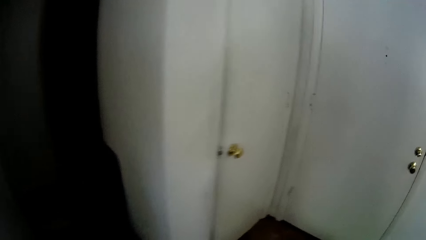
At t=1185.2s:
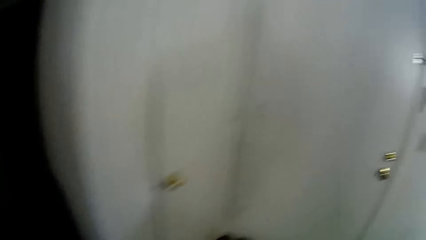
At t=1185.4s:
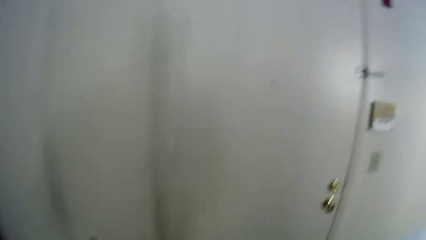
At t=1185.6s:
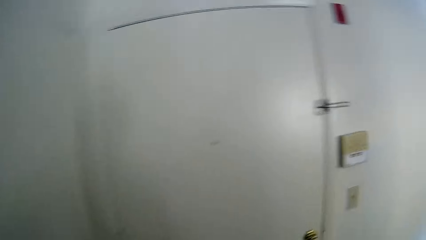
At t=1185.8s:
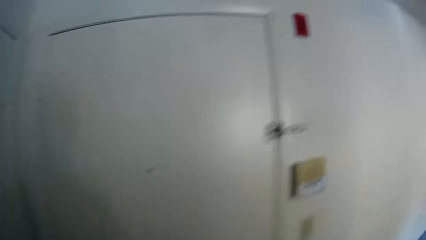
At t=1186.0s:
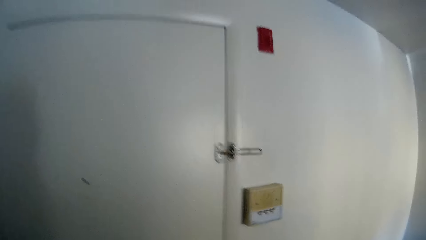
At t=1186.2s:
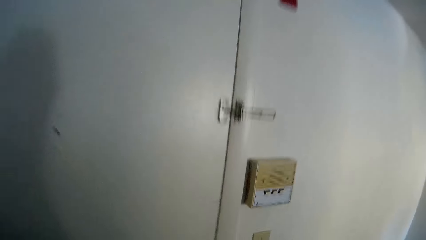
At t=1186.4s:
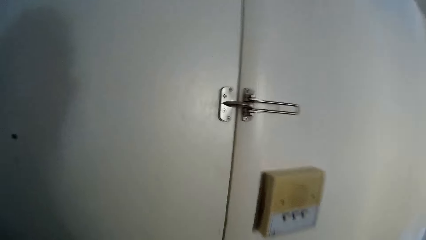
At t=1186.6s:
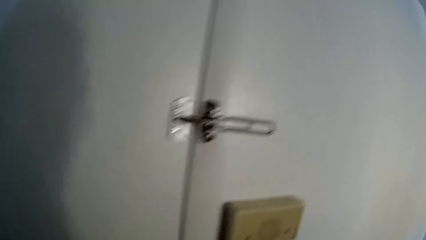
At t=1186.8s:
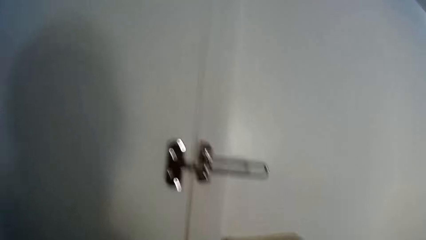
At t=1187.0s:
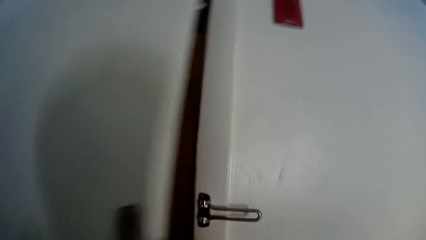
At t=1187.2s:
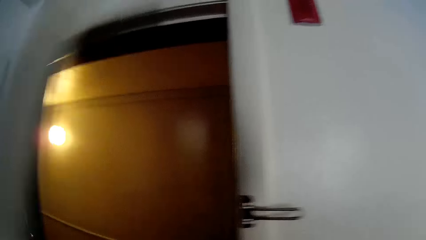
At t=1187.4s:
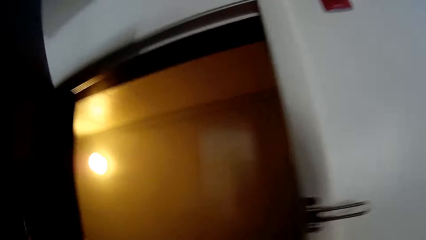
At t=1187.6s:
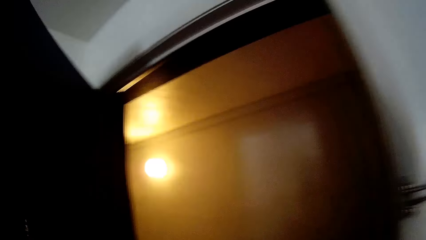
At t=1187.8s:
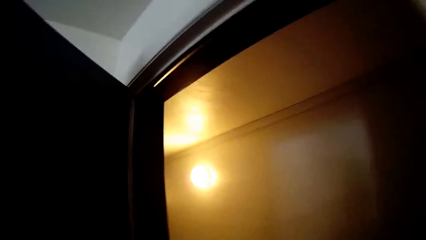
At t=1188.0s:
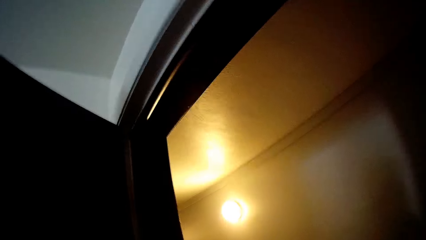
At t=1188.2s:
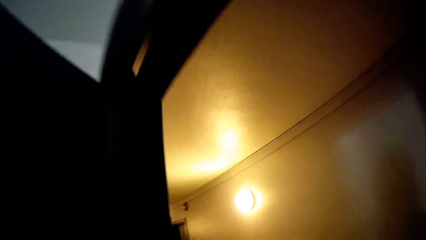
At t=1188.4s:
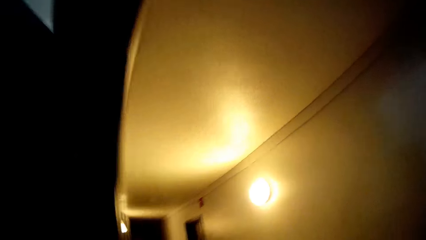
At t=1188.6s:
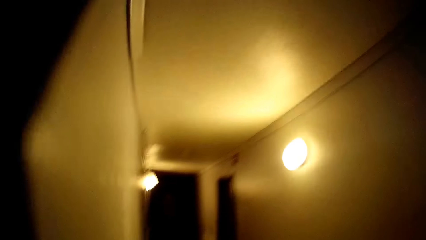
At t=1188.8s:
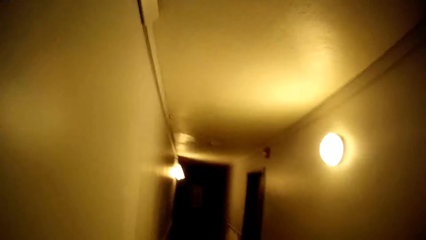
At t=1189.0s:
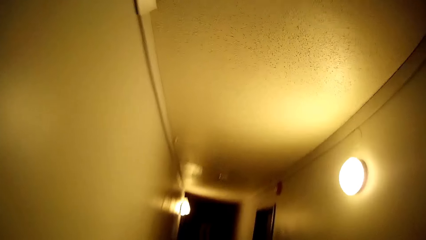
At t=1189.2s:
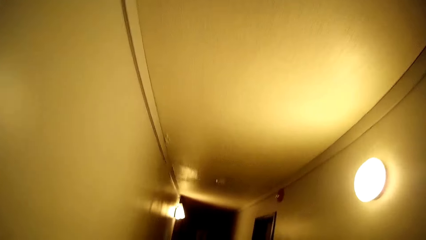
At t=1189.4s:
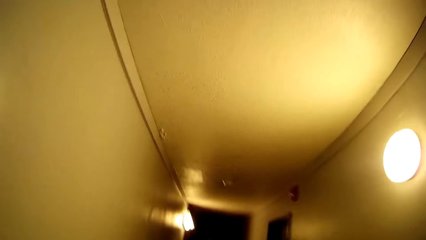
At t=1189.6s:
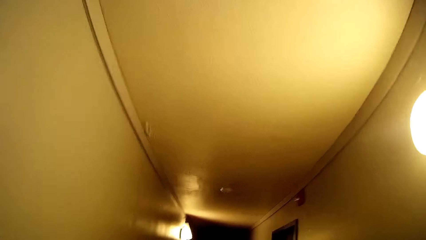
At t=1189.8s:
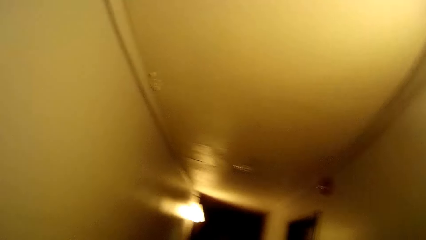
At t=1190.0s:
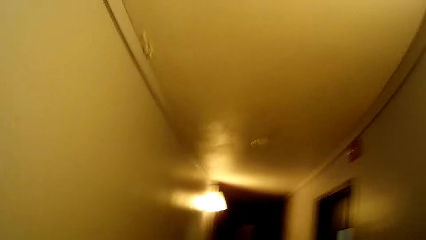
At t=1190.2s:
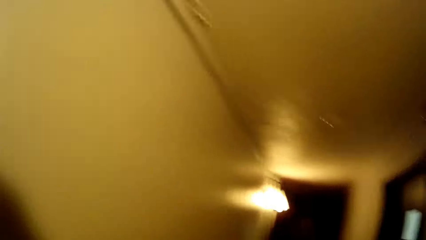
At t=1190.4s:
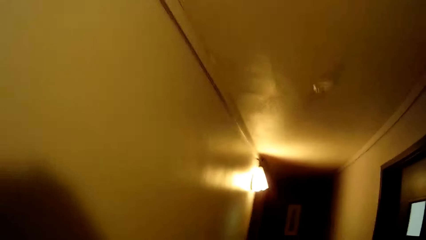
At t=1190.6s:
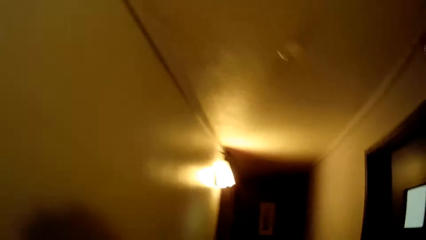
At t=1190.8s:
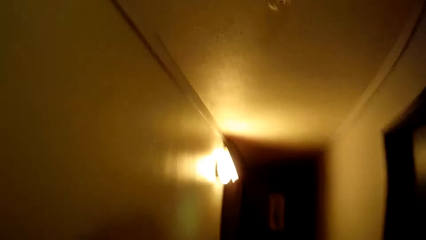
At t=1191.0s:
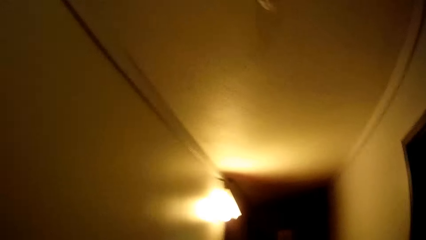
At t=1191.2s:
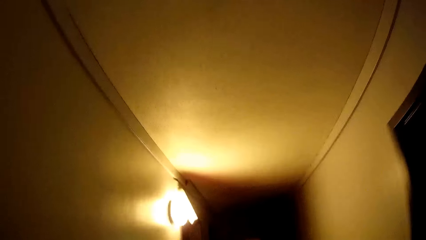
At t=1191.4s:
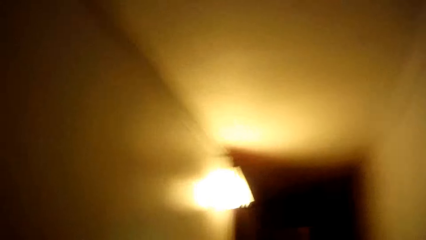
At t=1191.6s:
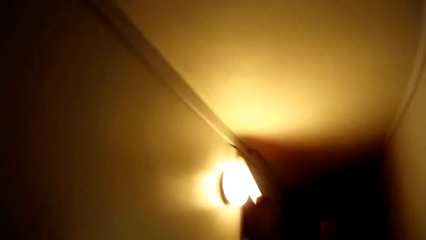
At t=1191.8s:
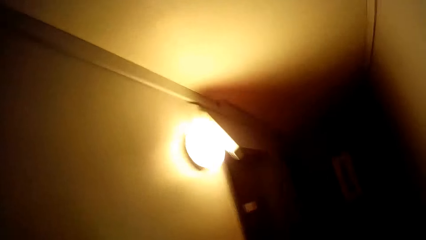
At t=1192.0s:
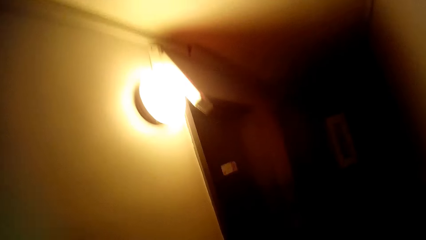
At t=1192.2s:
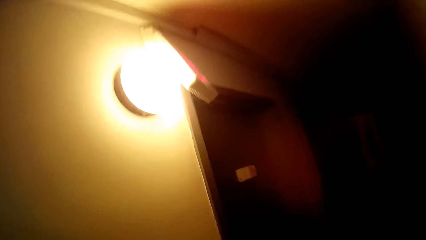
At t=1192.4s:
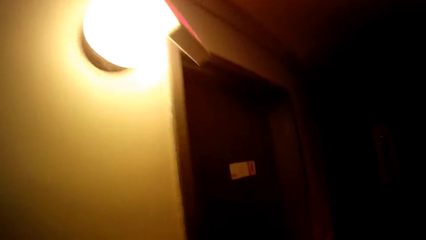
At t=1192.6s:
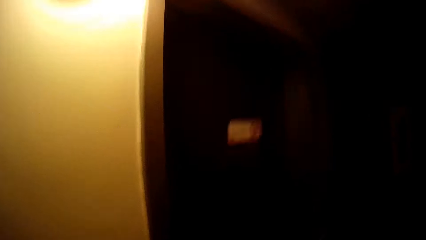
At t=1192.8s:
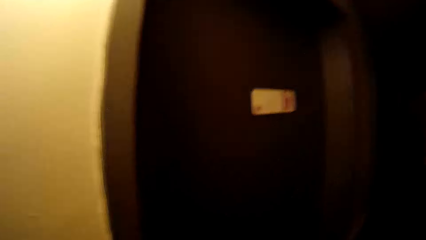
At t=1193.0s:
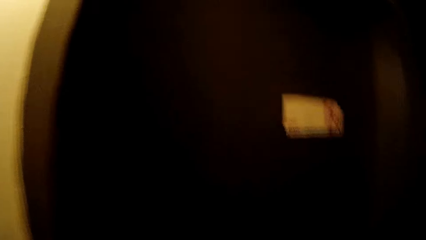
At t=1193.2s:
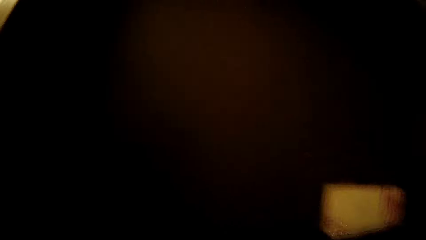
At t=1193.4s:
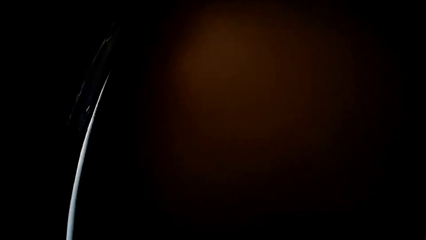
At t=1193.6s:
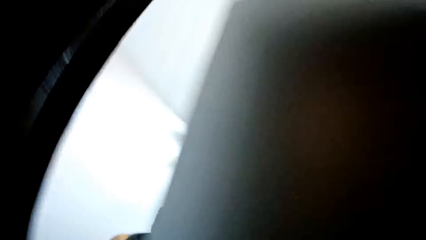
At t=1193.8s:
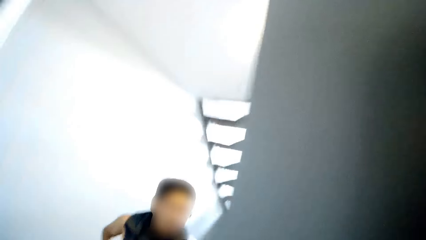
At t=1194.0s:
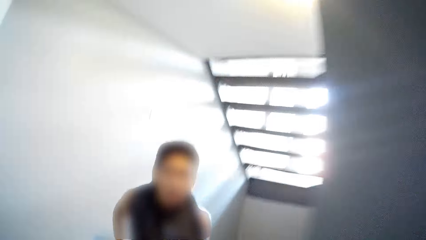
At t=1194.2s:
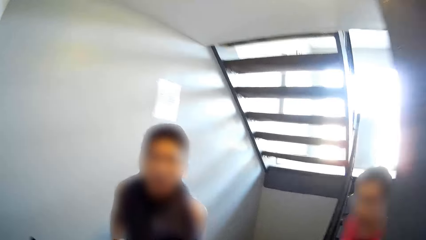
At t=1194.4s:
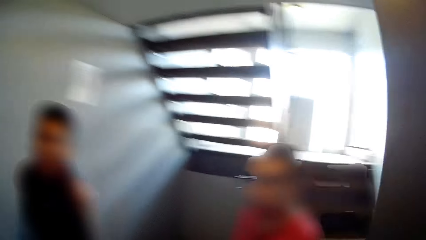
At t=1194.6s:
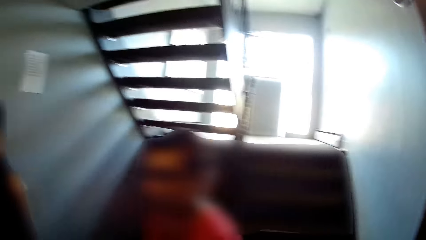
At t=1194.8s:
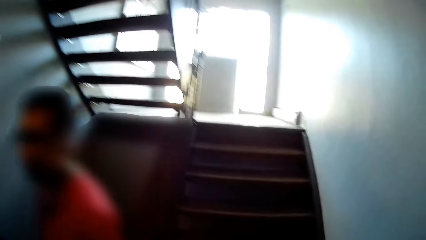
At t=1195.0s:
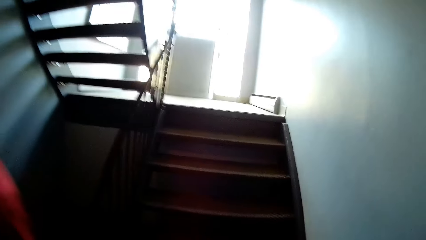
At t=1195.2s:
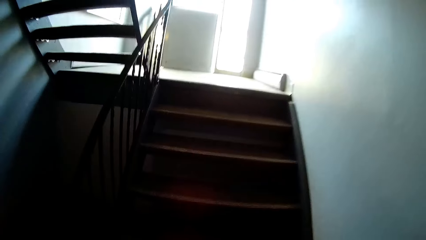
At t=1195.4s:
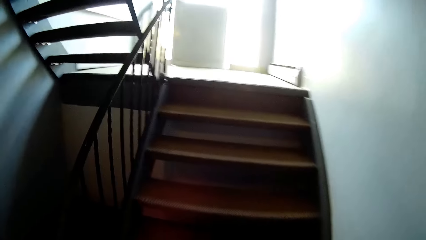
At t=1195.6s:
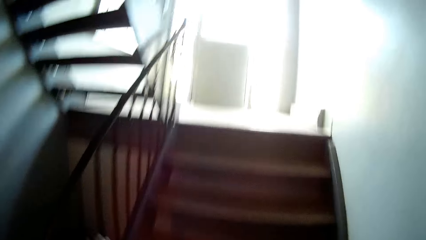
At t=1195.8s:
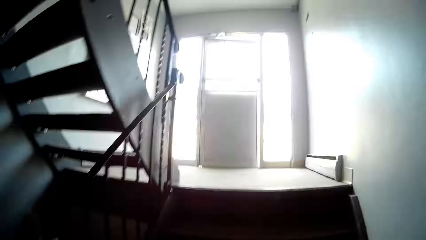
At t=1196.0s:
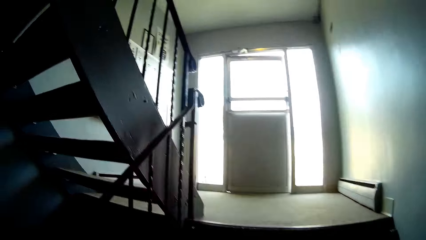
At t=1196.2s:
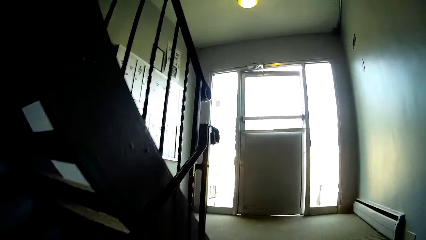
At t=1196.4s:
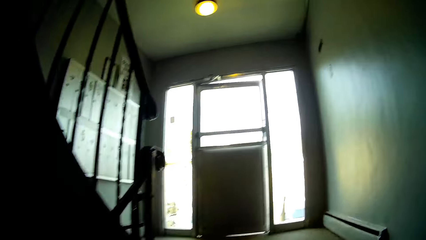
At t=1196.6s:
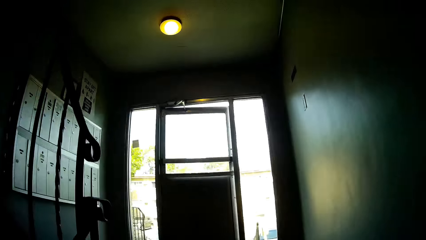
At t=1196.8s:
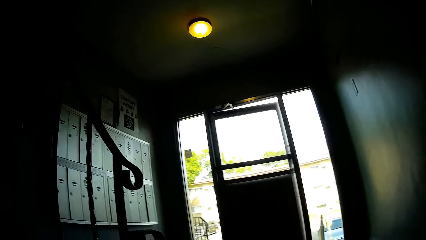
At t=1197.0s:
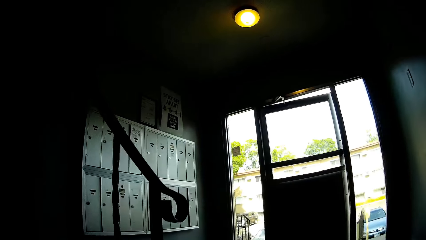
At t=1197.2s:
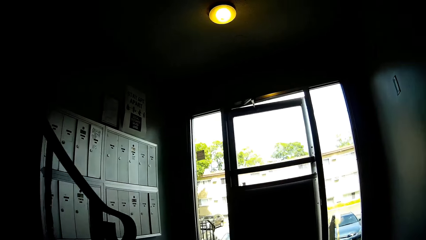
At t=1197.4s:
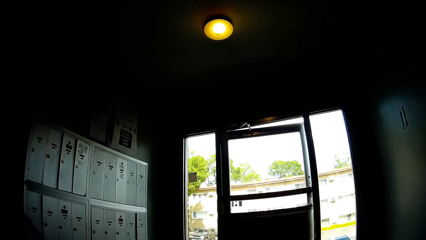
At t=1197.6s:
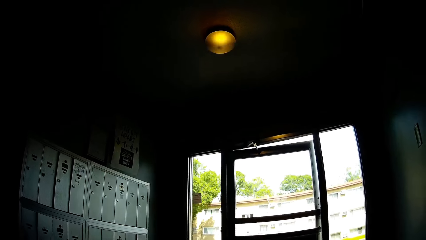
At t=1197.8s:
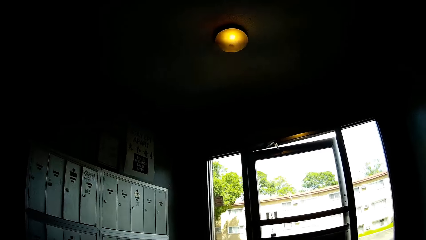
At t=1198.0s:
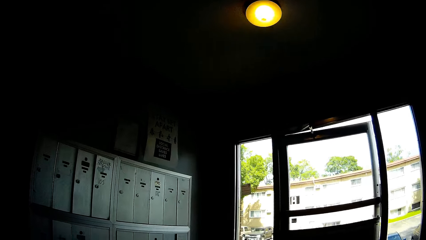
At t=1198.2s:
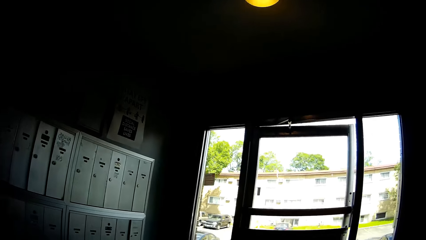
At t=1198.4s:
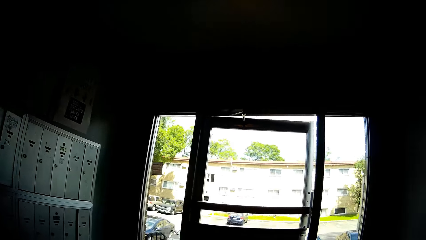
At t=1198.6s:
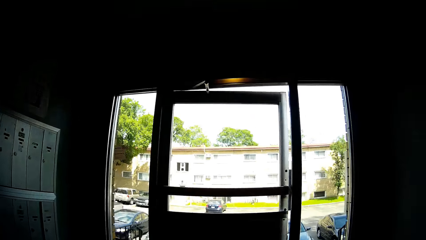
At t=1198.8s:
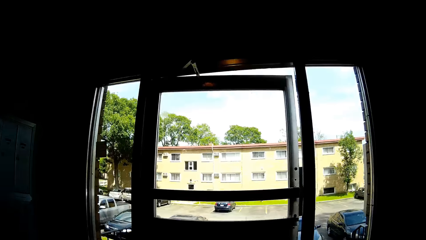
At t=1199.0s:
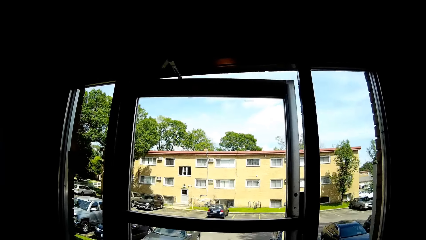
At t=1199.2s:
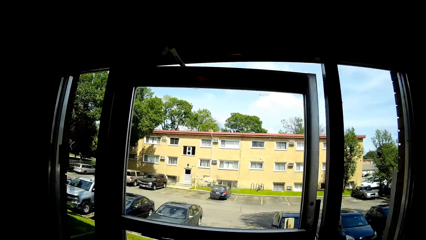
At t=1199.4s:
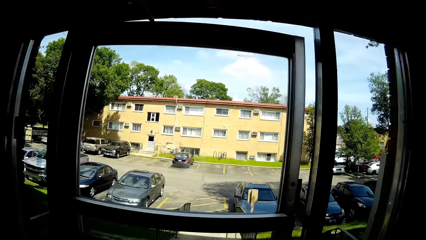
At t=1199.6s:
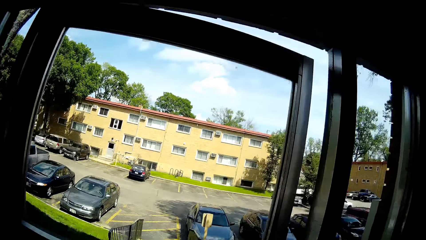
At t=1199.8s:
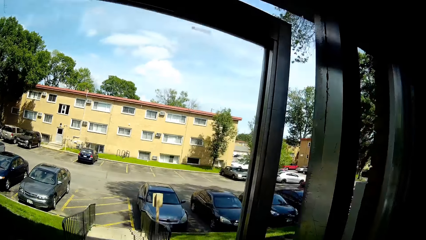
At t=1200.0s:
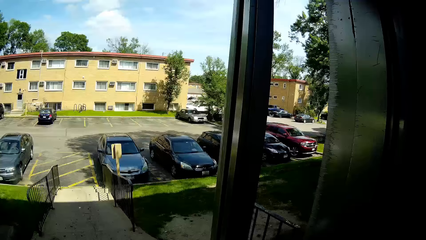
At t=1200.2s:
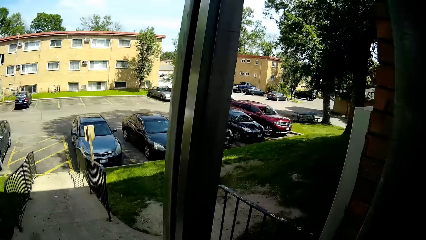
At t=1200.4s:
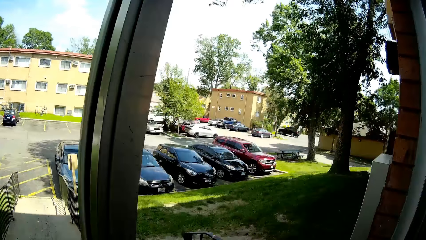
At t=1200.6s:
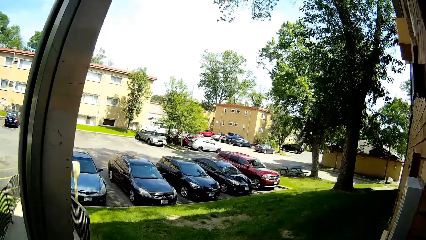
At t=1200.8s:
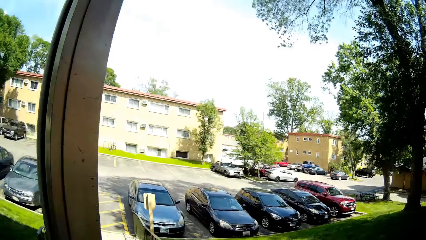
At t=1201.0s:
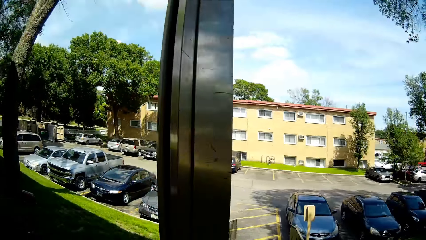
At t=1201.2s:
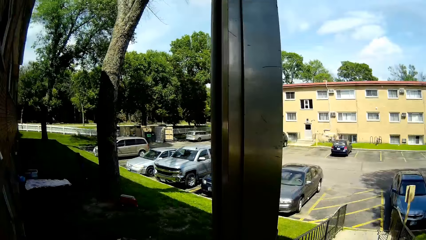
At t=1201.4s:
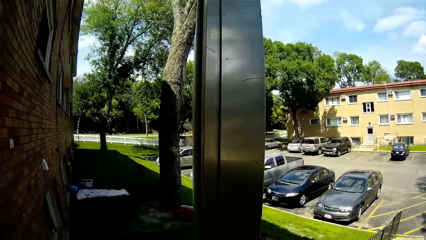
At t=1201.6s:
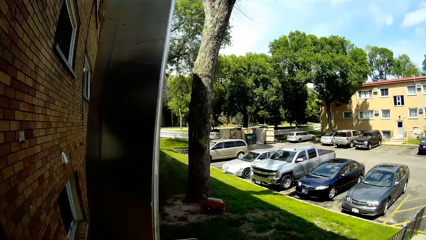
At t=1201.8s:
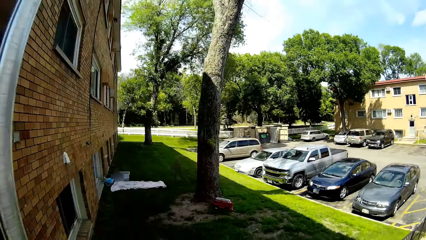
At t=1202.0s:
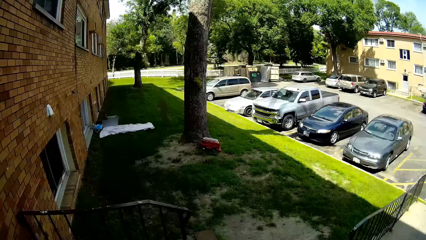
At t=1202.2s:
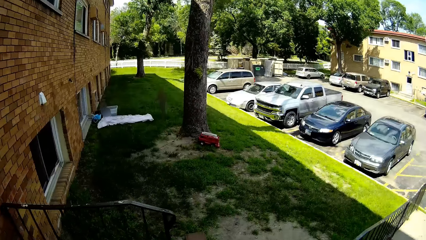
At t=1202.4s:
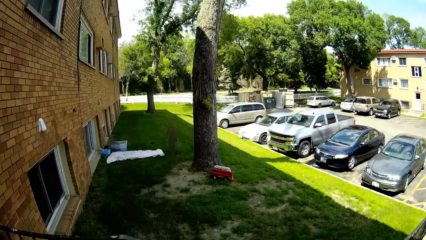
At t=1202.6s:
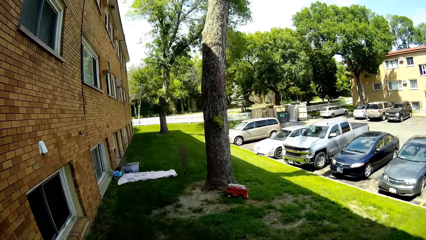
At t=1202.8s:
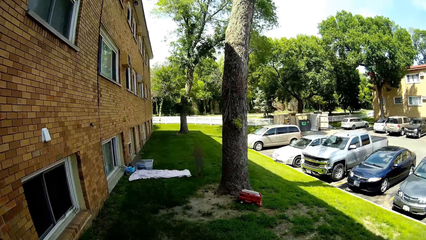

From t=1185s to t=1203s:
The camera wearer talks. She opens a door with her left hand. She walks around the house. She talks. She opens the door with her right hand. A woman walks past the camera wearer. A man walks past the camera wearer. The camera wearer walks up a staircase. She talks. She walks. She opens the door with her left hand.
